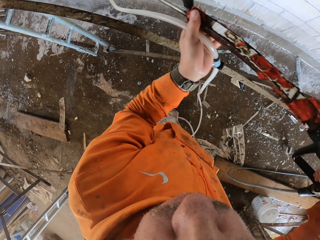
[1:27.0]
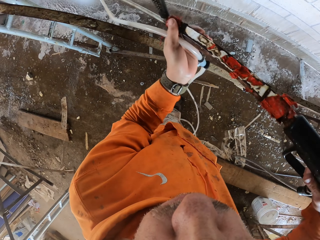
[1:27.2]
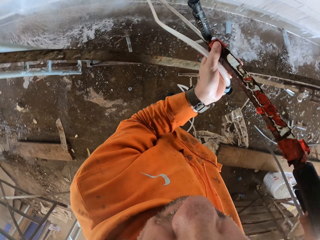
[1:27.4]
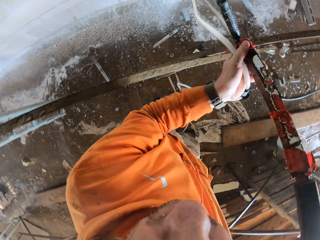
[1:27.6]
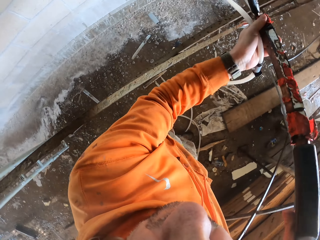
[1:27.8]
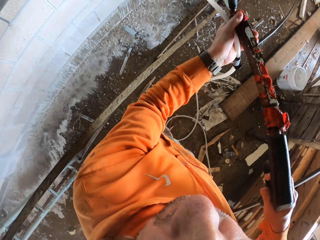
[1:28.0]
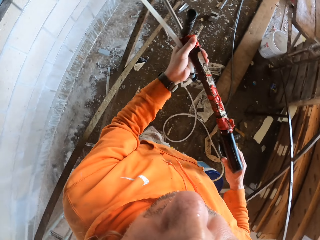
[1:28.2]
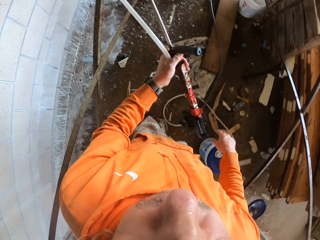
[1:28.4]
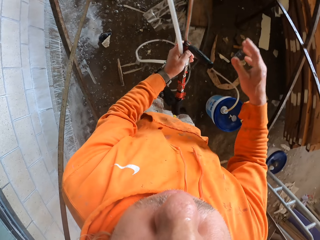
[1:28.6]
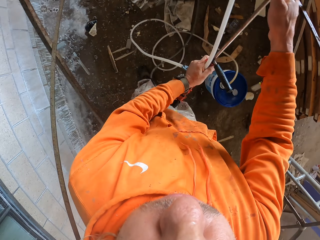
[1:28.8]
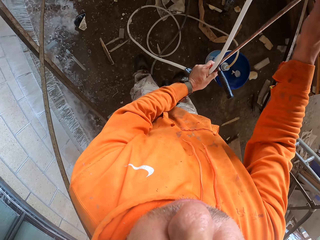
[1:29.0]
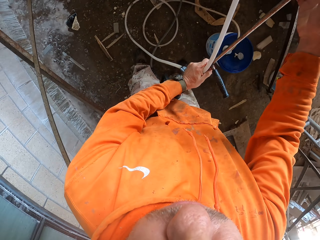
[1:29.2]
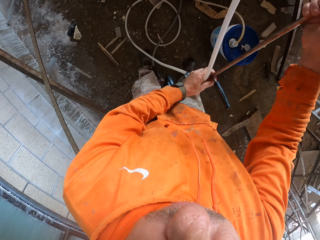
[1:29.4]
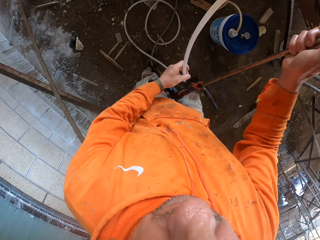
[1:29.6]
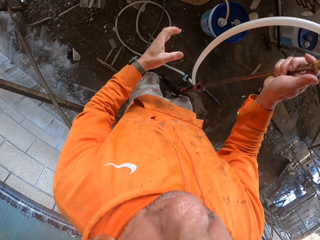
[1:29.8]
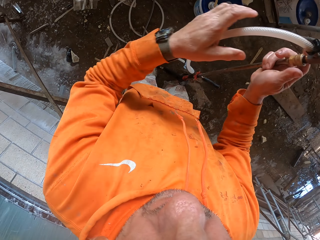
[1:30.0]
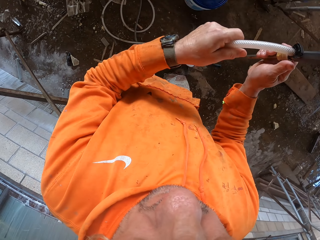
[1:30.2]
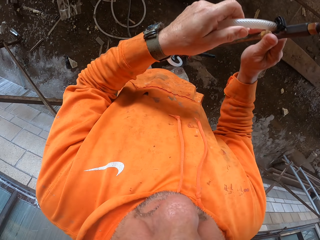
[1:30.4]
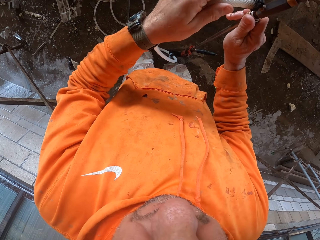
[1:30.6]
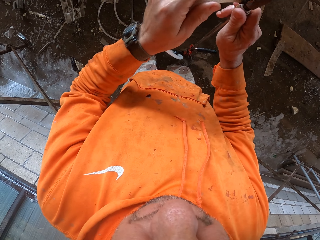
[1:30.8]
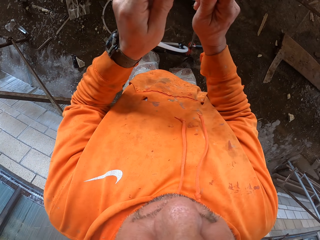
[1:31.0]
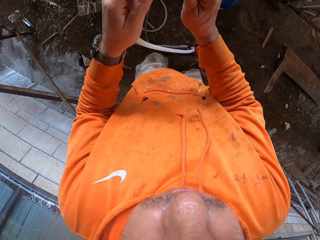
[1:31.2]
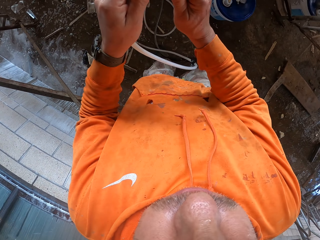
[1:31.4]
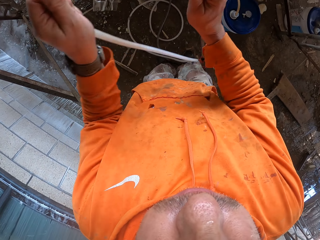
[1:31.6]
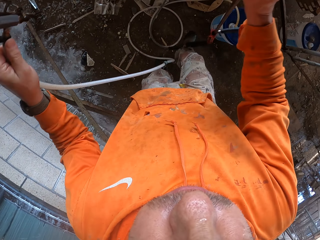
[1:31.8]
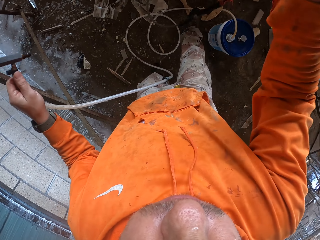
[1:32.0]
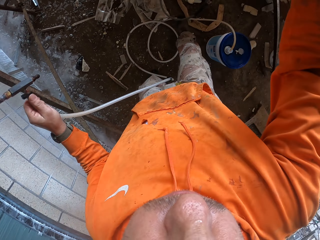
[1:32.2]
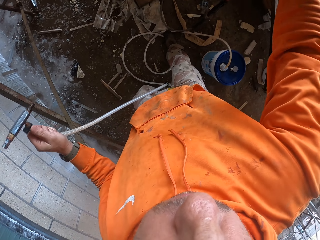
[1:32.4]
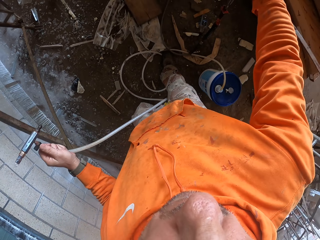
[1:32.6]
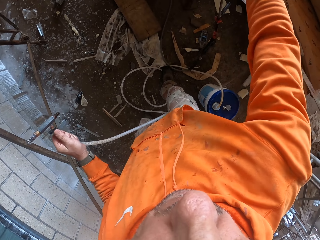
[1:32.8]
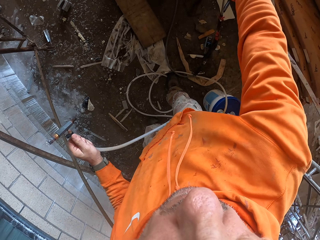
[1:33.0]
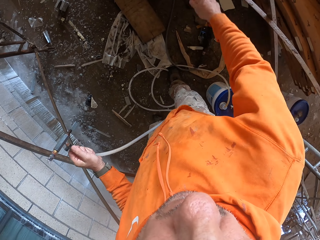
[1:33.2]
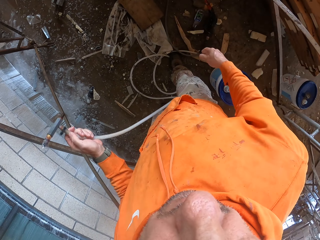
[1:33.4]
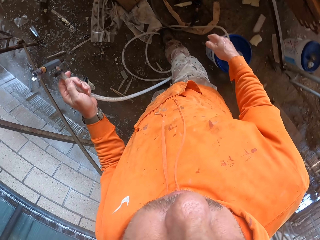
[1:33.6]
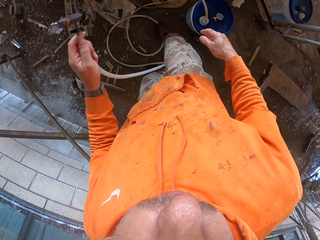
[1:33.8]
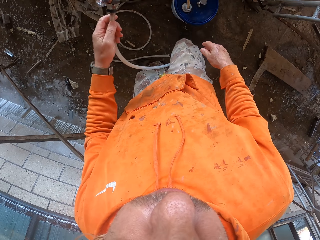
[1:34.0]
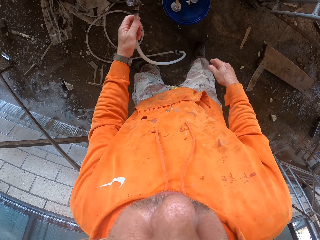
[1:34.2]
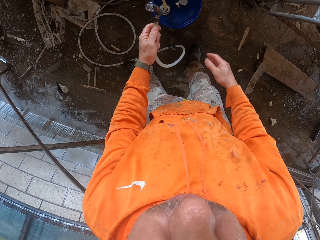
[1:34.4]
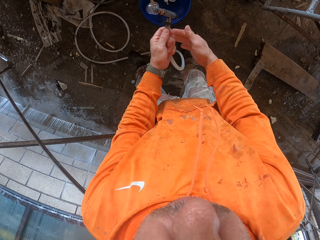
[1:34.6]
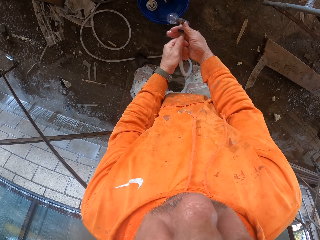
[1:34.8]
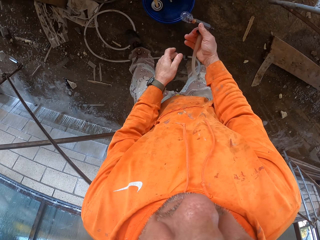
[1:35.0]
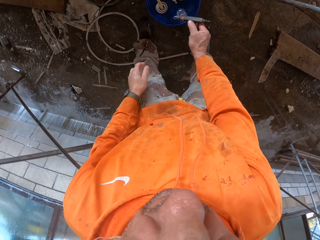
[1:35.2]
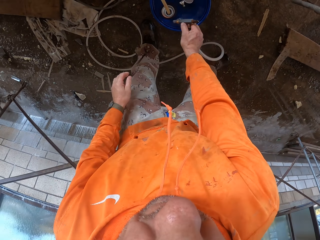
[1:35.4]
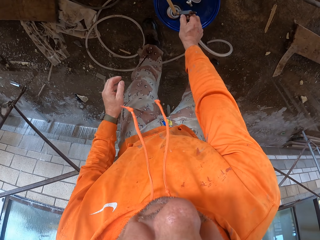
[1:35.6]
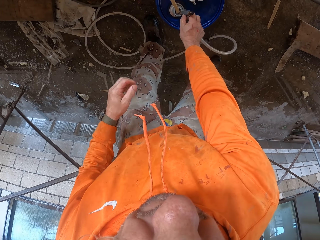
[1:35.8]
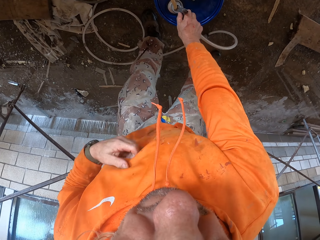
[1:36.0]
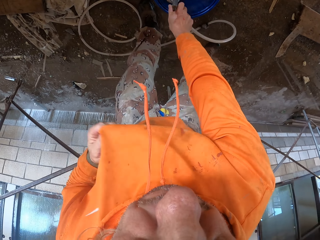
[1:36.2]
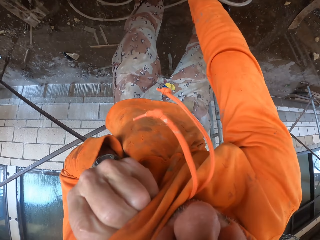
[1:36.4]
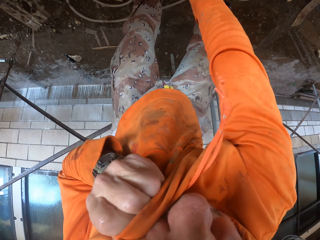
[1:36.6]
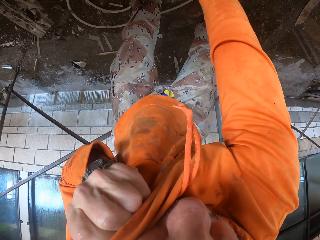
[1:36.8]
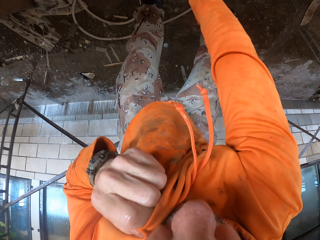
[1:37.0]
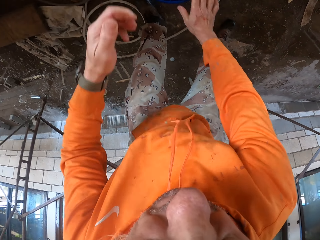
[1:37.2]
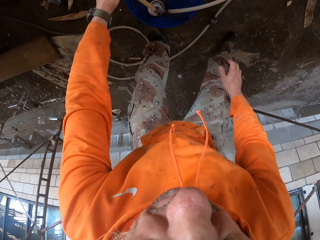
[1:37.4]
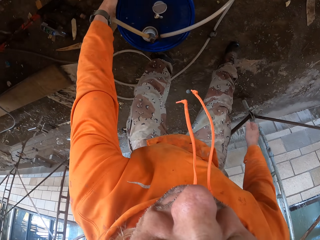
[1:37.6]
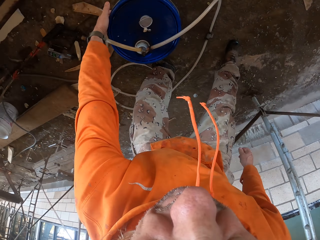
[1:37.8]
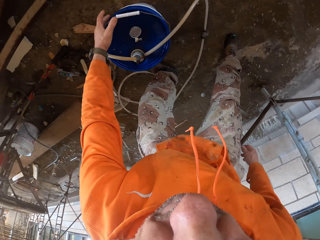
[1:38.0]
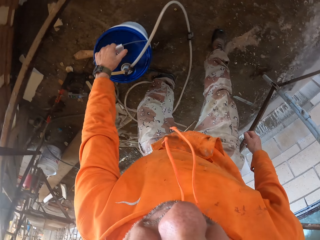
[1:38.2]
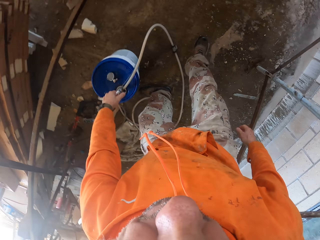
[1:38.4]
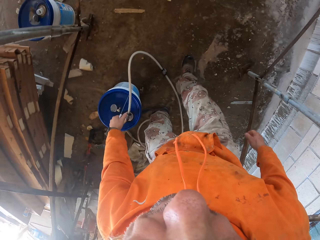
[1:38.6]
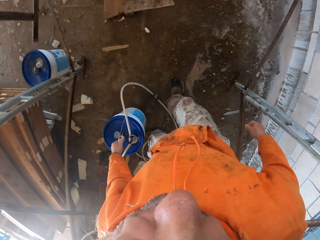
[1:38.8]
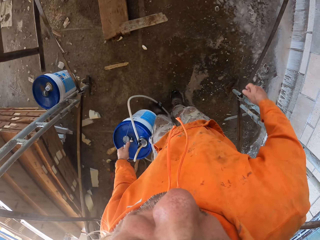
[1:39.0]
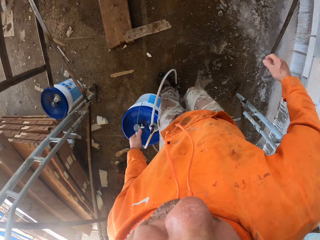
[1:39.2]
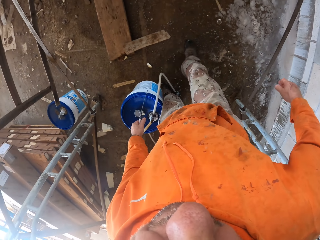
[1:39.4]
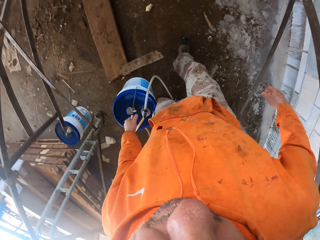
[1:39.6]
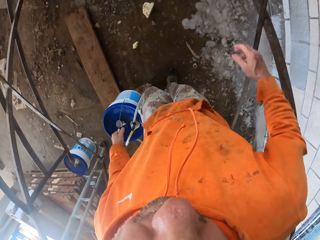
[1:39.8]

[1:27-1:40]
The camera wearer removes the spray pipe from the water pressure spray. He puts a metal on the window. He inserts the pipe in a bucket. He wipes the face with his cloth. He picks up the bucket on the ground.

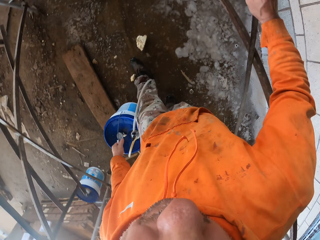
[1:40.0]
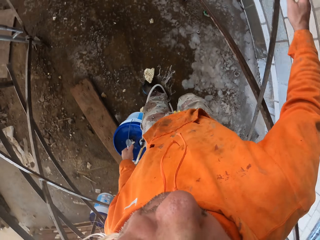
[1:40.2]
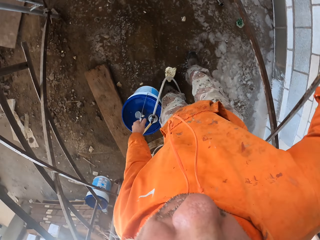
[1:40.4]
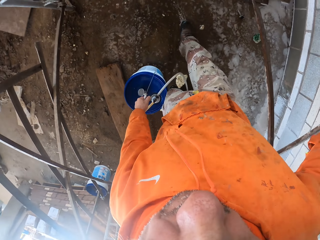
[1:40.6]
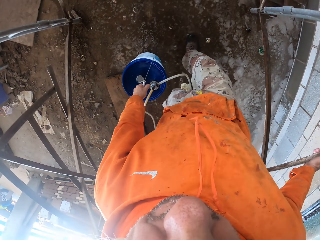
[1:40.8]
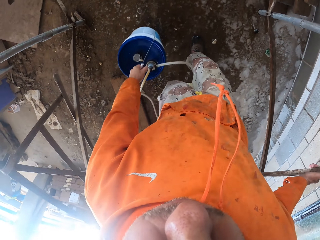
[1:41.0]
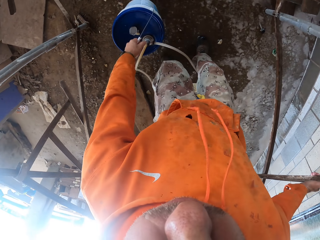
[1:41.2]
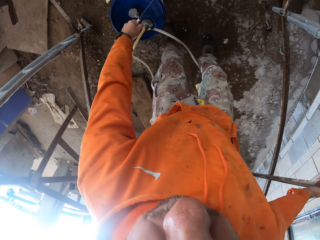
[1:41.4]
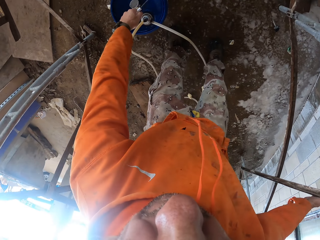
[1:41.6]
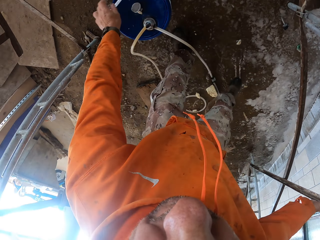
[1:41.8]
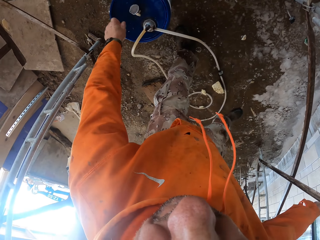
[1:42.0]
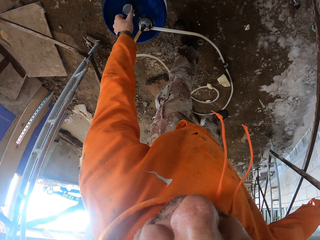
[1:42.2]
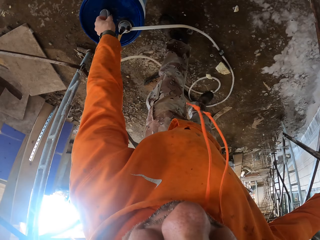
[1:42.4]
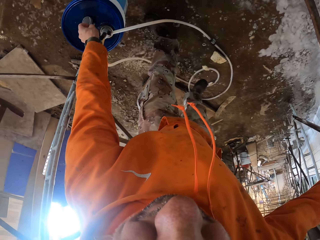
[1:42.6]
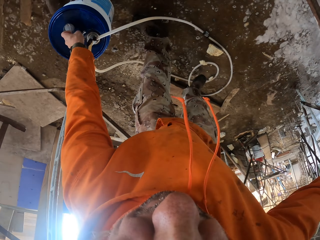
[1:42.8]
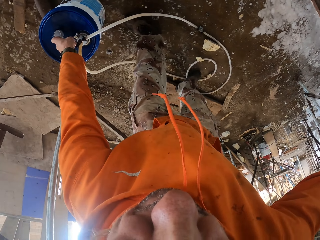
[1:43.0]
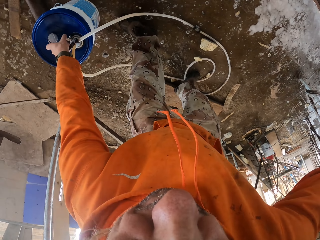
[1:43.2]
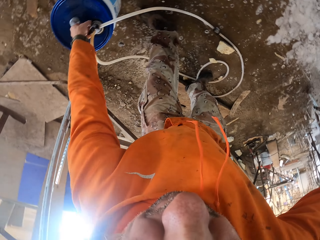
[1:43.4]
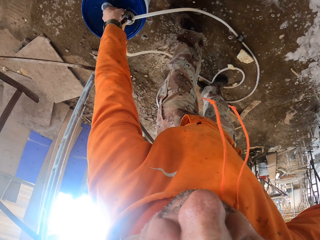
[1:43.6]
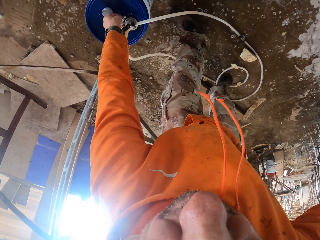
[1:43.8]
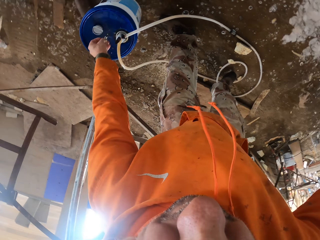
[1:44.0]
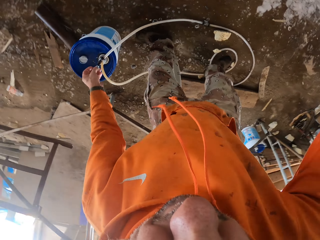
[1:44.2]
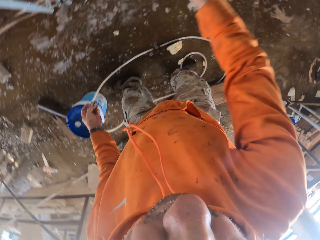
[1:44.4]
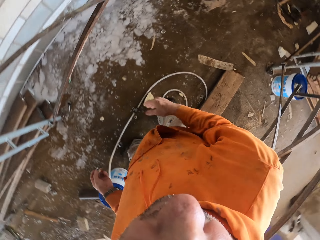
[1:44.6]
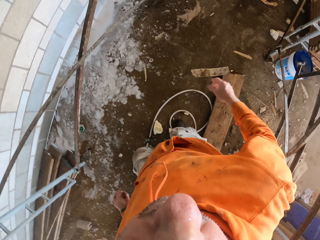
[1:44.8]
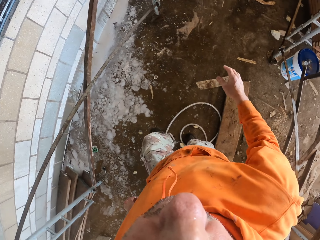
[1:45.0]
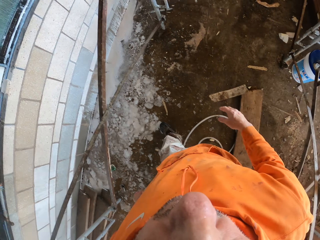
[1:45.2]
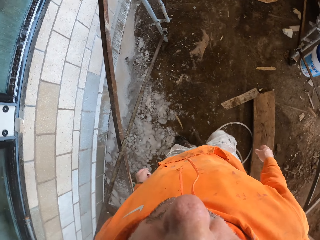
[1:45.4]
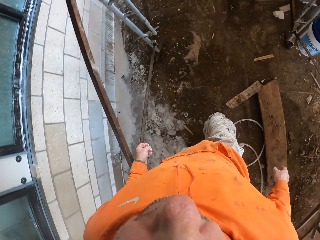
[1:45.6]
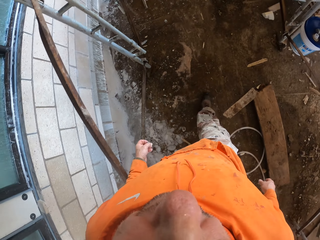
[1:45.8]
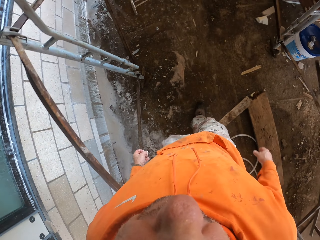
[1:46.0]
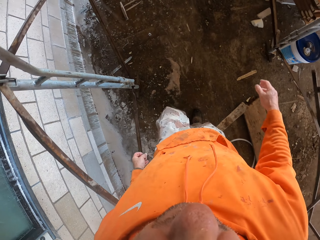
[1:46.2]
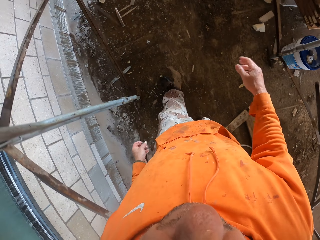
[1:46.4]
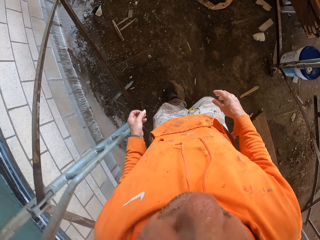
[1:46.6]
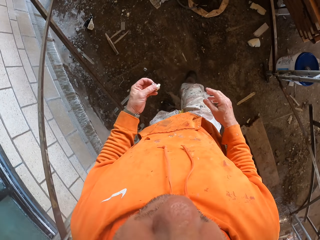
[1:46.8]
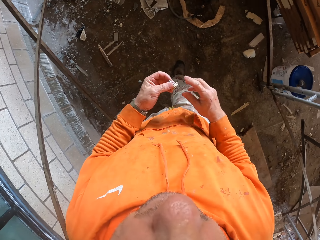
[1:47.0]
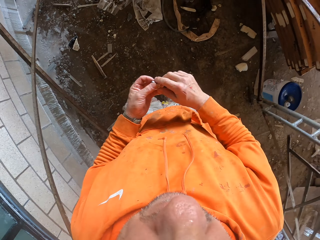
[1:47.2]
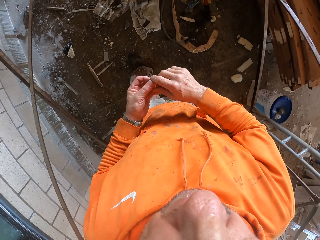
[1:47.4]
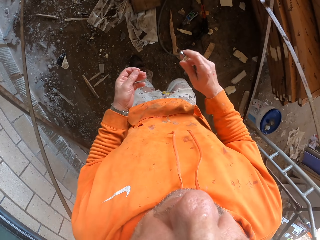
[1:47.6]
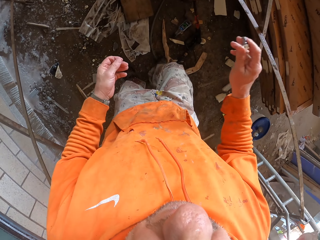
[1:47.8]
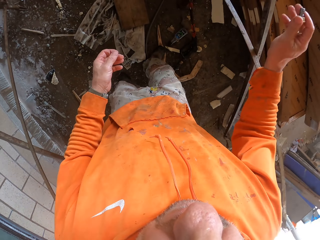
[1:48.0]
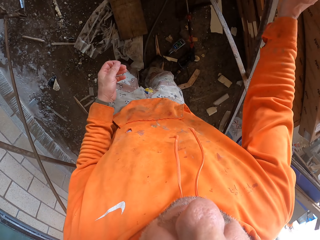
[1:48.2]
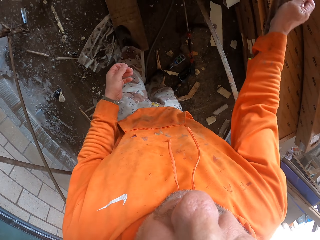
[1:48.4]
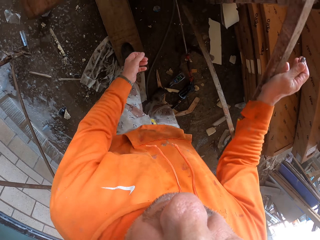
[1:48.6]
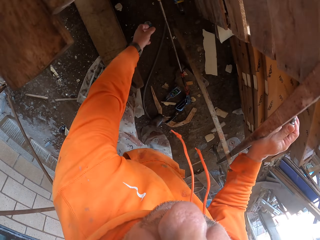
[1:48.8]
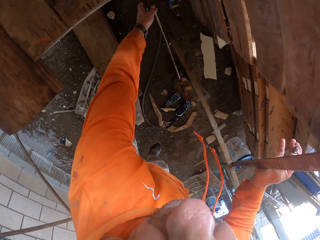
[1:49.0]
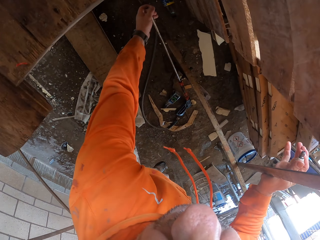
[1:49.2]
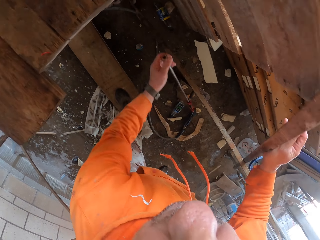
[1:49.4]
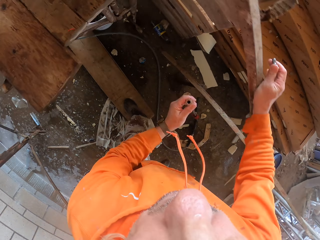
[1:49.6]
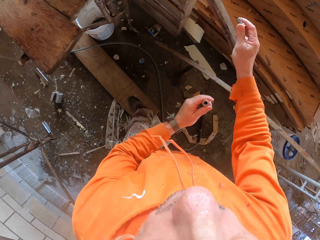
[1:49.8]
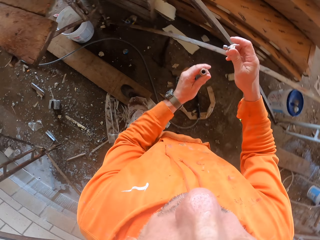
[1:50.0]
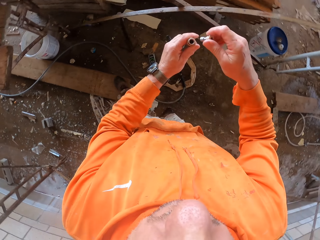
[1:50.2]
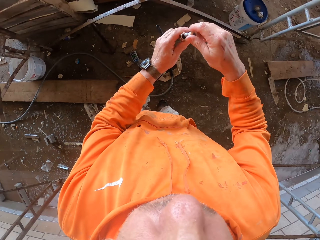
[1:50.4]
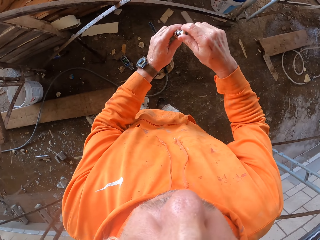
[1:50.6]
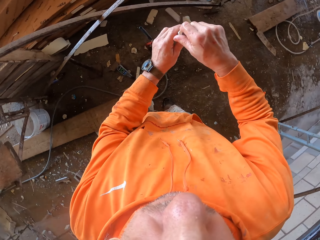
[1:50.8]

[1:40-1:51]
The camera wearer walks around. They put the bucket on the ground. They pick up a bolt on the bucket. They sway a hand. They exchange the bolt to the right hand. They pick up a pipe on the ground.
